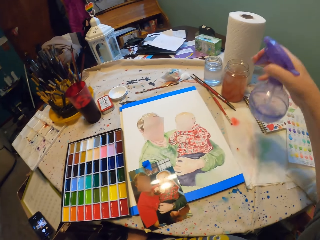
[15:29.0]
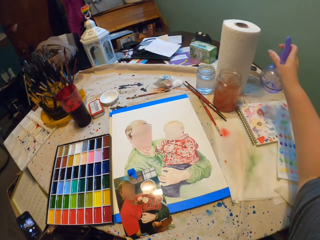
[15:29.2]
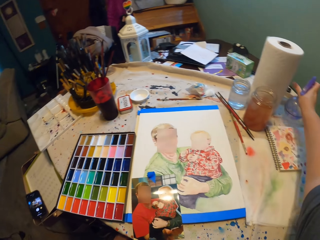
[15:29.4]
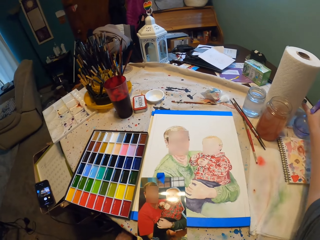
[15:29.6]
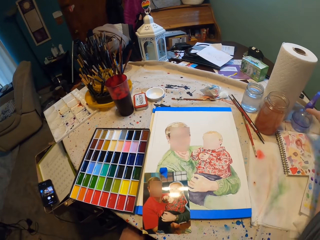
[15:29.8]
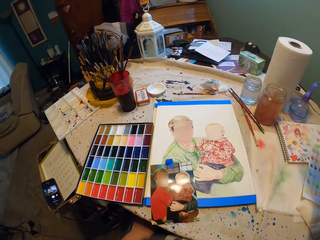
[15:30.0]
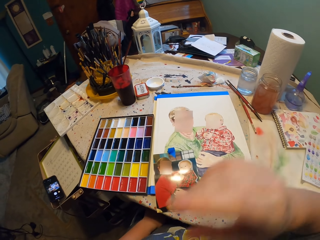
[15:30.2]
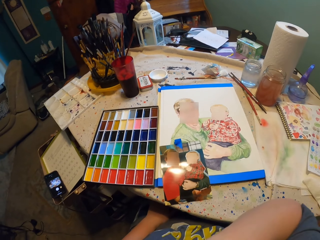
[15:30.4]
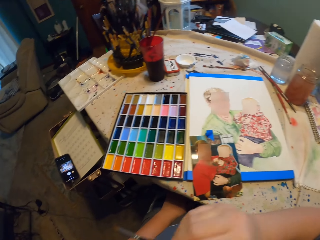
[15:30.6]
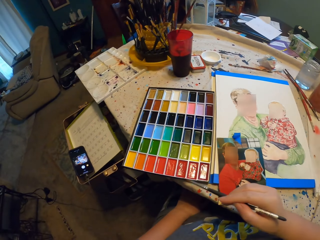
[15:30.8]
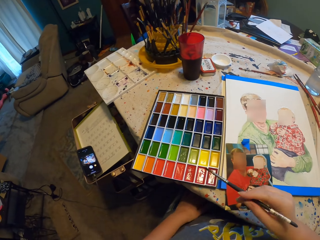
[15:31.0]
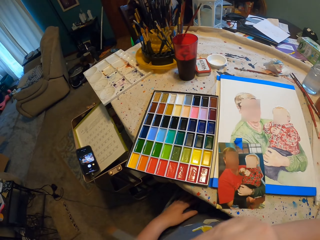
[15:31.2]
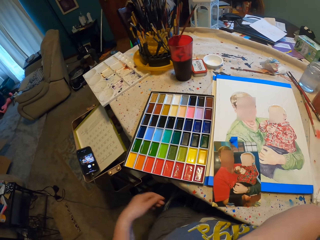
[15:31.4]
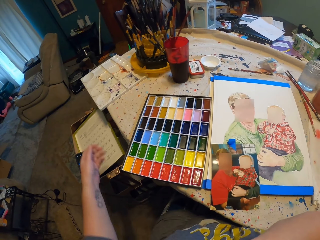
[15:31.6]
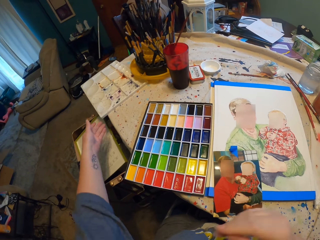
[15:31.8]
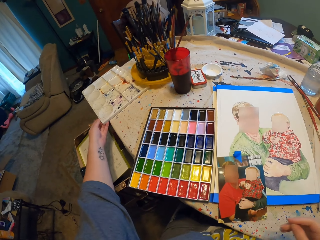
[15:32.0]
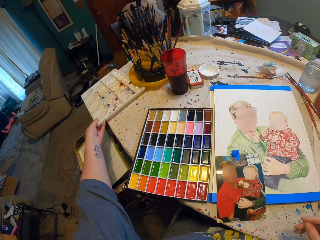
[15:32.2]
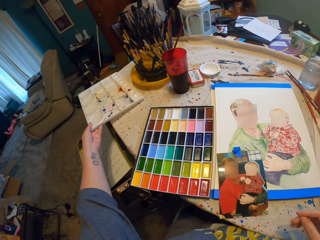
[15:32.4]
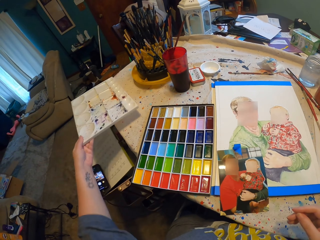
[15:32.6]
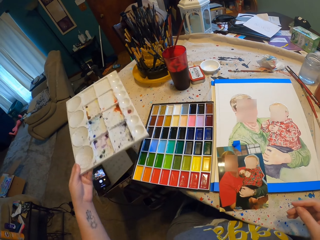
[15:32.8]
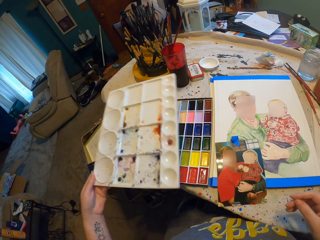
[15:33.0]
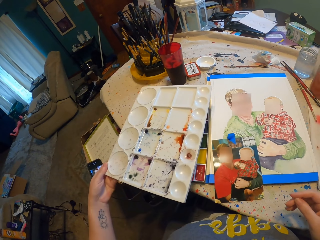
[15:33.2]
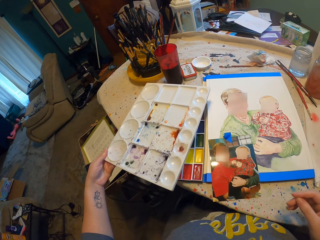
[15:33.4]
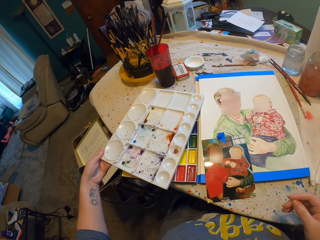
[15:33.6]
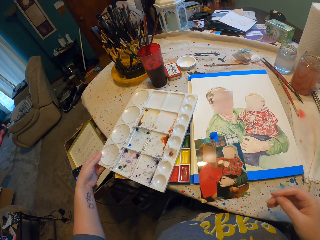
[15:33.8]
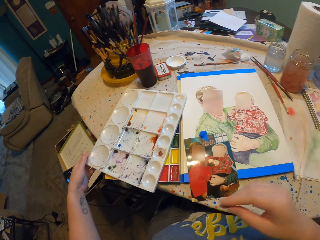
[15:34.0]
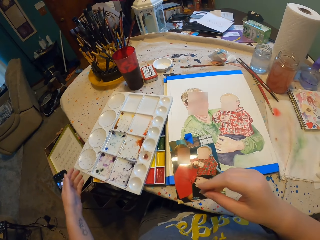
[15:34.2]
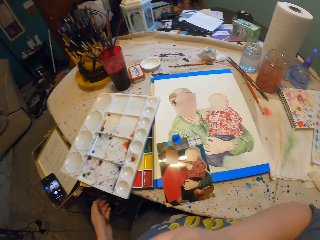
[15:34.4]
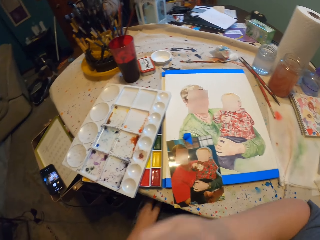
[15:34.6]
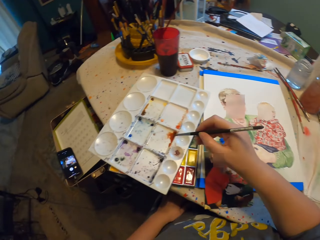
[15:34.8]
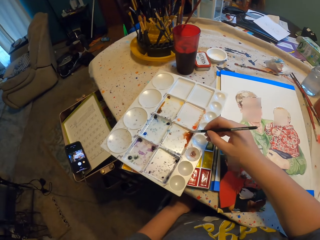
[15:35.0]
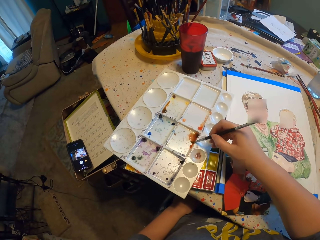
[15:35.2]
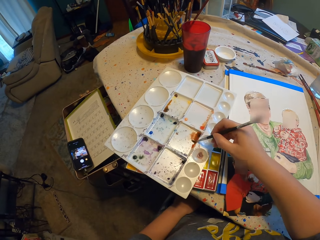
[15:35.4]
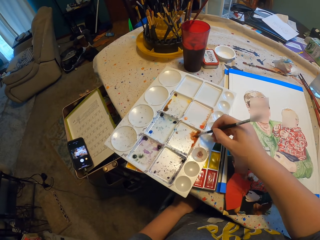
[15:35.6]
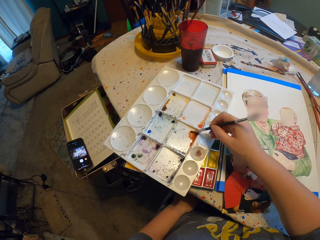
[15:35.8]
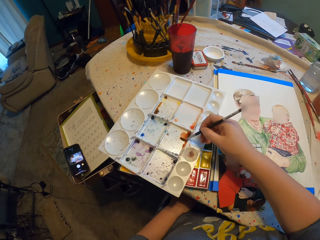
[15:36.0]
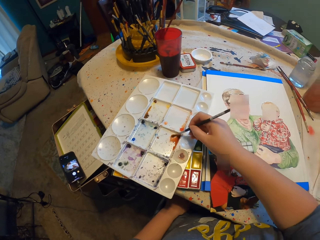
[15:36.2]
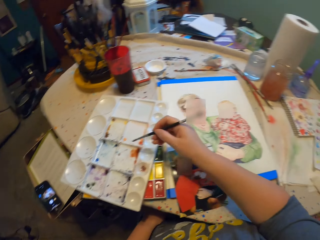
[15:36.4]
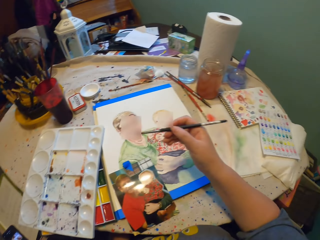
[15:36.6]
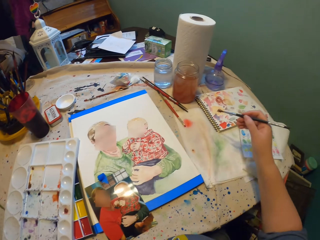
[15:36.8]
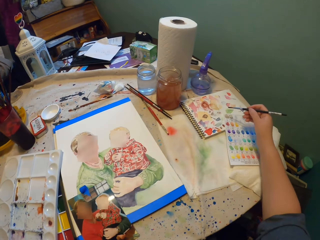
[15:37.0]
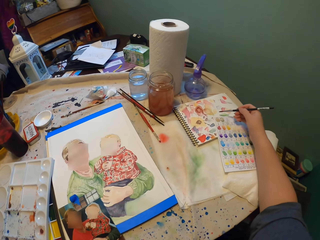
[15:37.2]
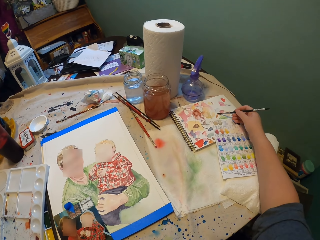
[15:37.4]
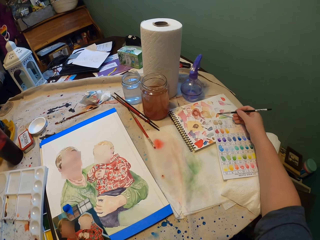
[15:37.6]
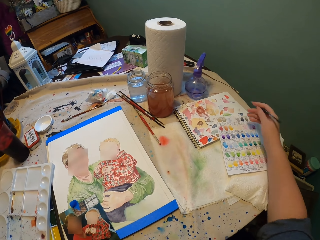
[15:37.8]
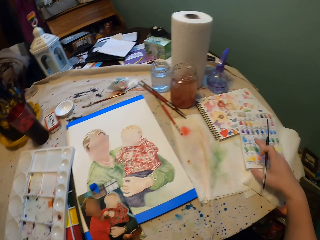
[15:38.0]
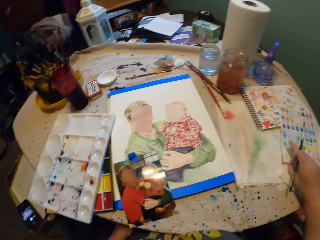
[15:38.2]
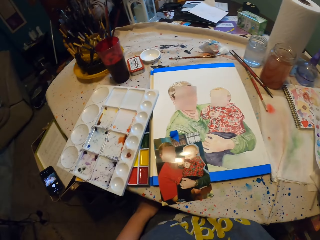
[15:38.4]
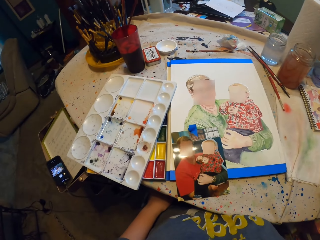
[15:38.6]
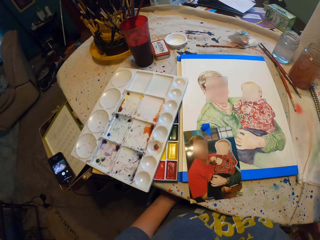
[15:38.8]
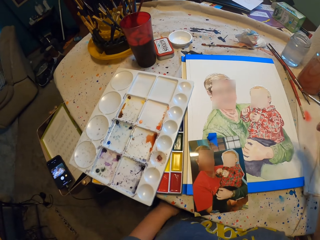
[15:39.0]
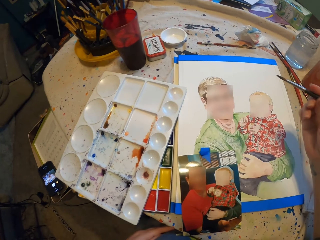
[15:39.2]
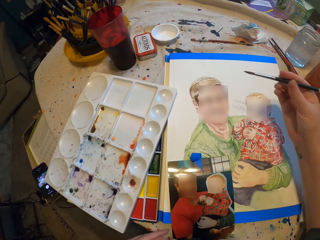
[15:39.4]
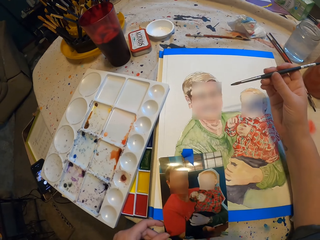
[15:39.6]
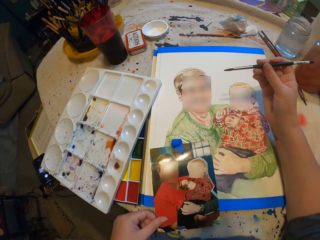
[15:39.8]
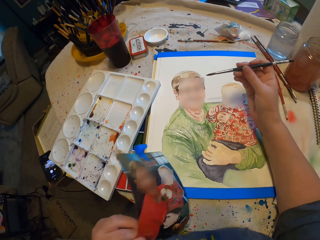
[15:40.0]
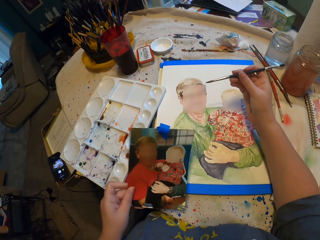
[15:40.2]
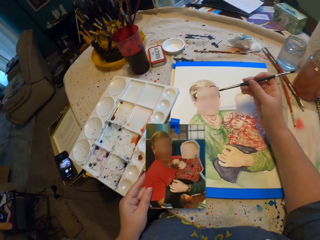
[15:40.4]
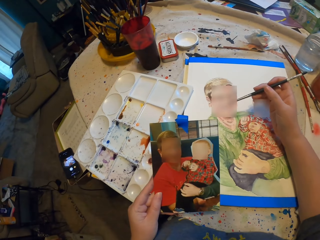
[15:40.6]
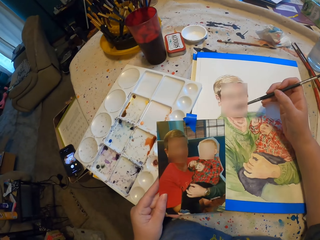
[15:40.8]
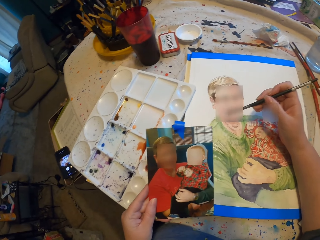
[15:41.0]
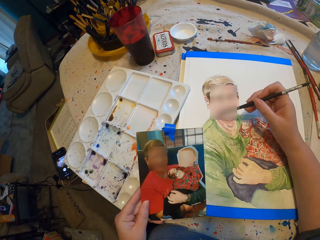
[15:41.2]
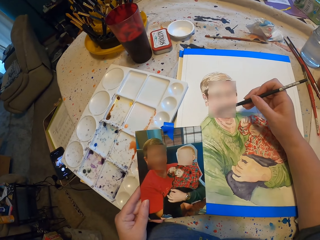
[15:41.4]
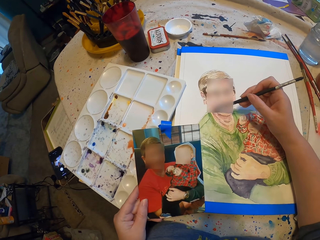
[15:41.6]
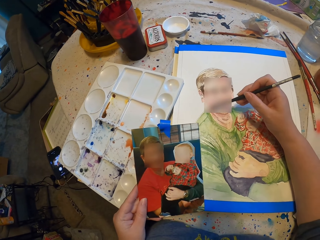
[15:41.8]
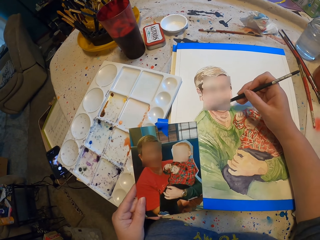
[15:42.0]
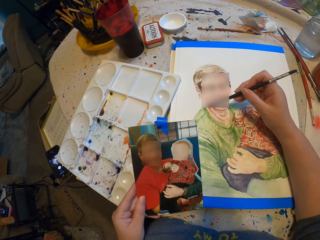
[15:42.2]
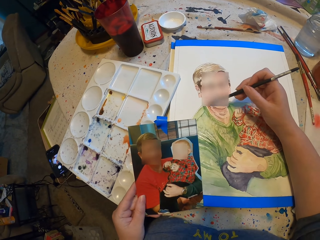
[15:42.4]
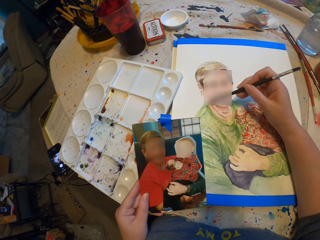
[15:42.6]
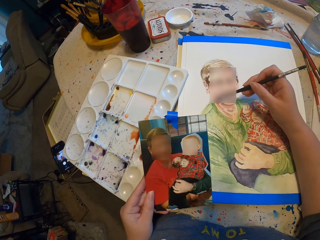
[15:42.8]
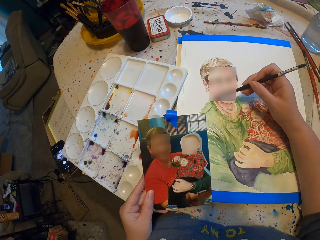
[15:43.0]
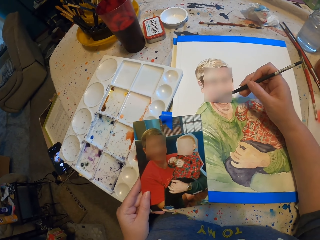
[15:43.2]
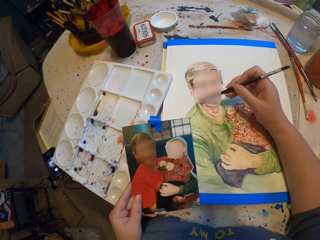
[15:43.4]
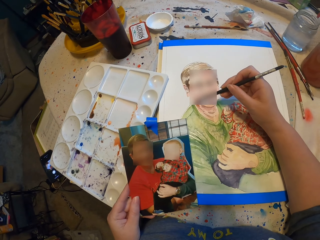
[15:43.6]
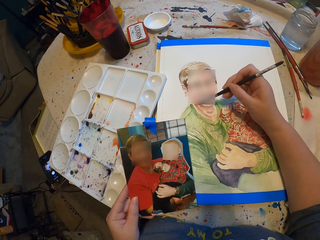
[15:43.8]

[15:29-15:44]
The camera wearer drops the water bottle. They hold the brush. They pick up an empty palette. They drop the empty palette on the paint. They dip the paint brush on the empty palette. They paint on a notebook. They move paper. They pick up the photo. They paint.

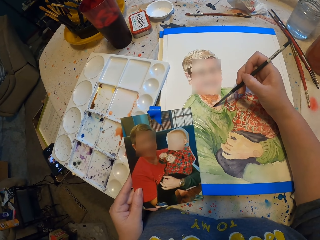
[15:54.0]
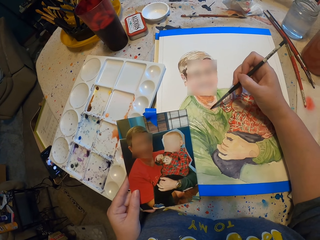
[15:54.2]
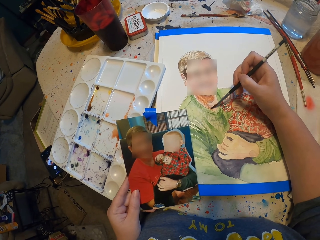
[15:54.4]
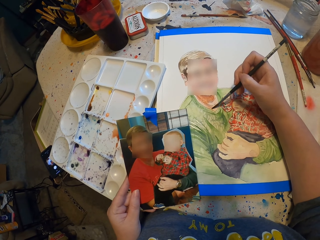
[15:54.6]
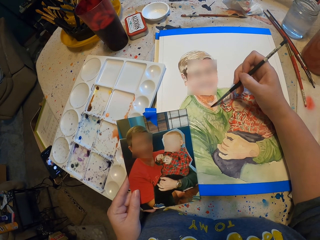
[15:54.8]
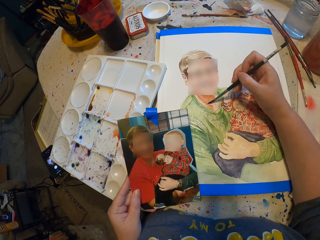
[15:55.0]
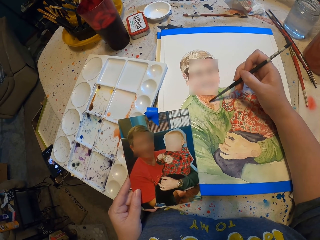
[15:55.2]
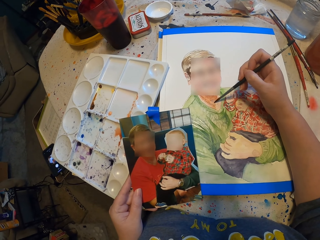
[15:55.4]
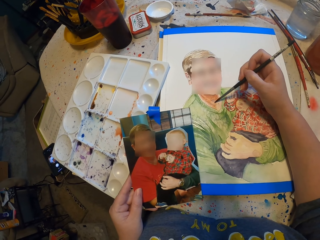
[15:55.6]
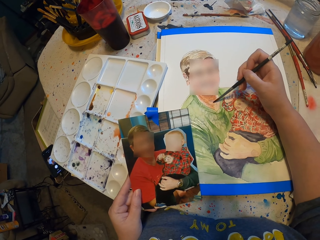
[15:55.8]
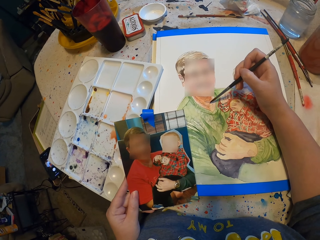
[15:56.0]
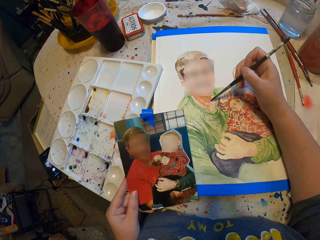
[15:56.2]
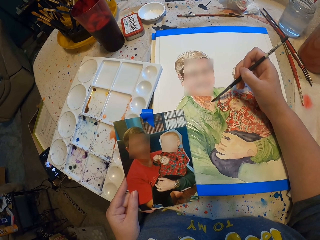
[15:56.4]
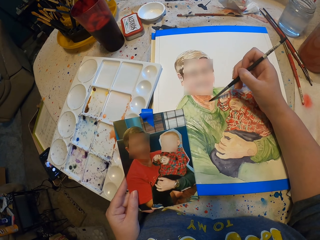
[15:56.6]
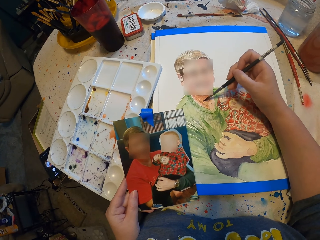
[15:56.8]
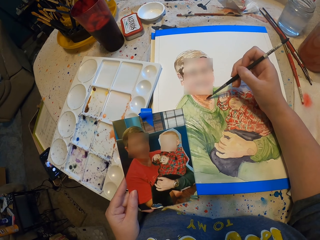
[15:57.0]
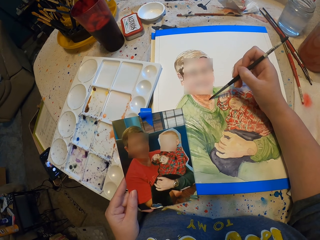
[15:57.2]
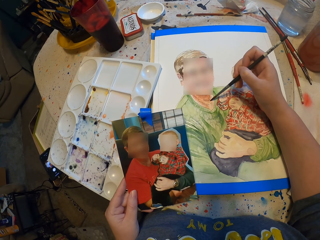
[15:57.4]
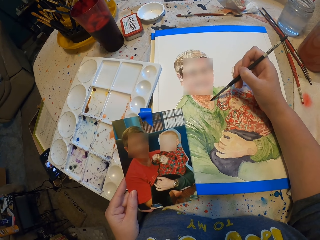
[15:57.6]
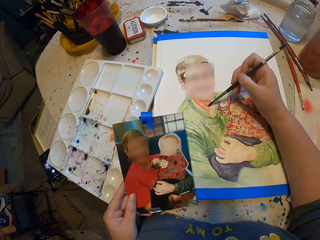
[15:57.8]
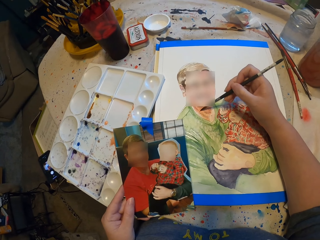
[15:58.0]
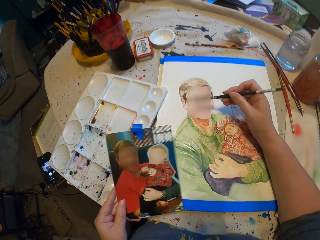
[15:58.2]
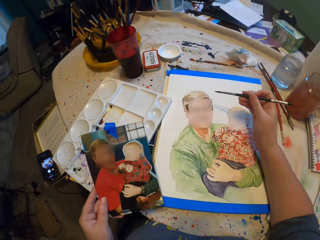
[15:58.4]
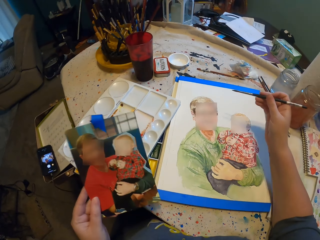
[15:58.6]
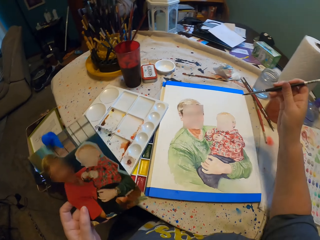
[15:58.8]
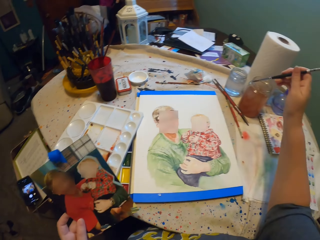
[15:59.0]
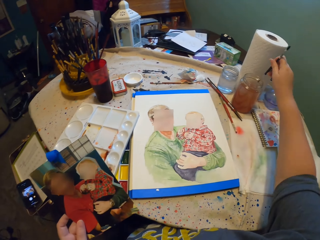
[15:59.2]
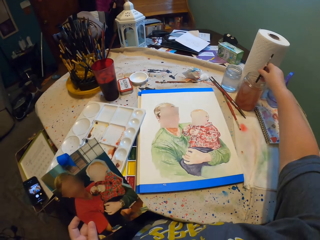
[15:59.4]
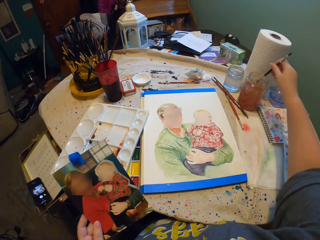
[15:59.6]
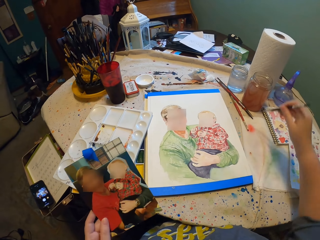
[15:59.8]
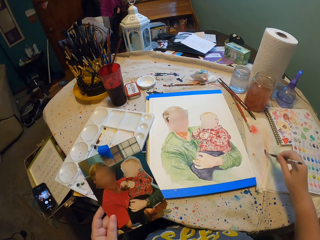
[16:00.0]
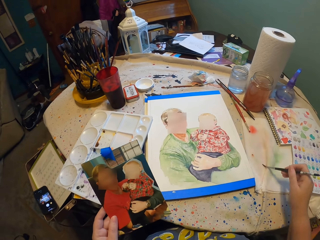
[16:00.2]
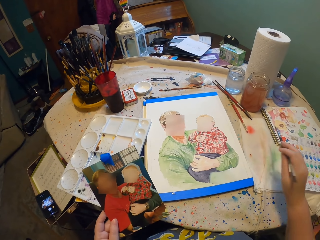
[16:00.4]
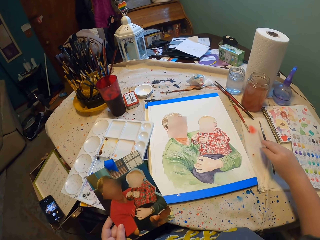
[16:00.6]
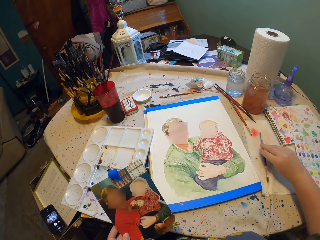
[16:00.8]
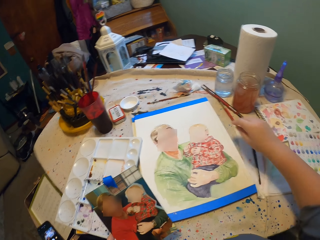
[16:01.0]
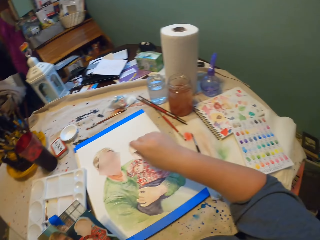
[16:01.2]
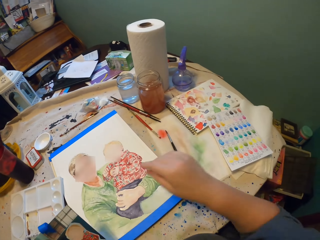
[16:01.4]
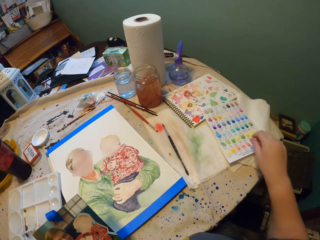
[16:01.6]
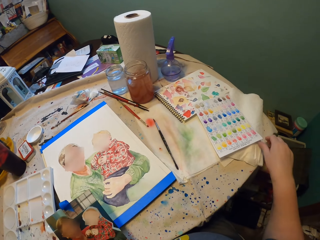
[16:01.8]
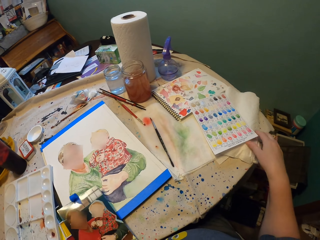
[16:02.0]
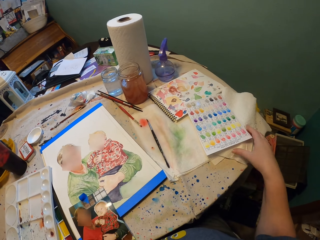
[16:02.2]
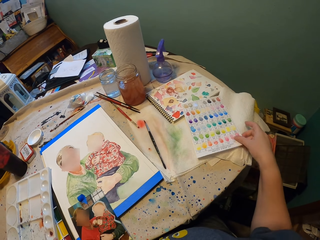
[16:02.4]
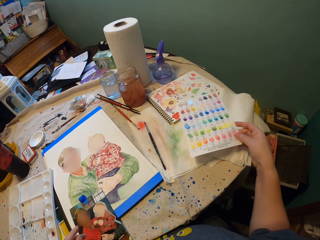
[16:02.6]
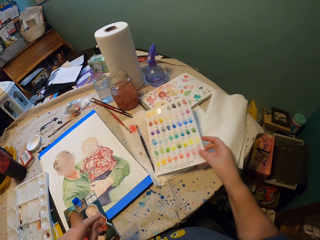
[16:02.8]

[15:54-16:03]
The camera wearer dips the paint brush in water. They wipe the paint brush. They drop the paintbrush. They move paper.
